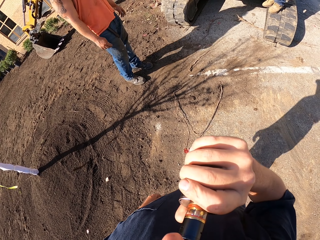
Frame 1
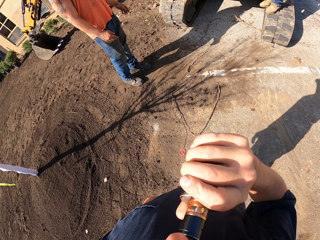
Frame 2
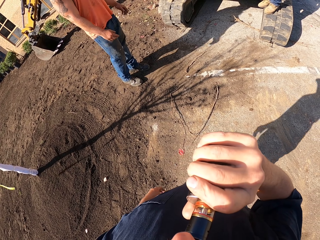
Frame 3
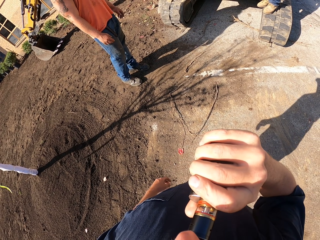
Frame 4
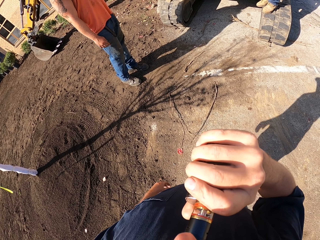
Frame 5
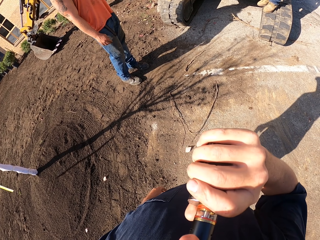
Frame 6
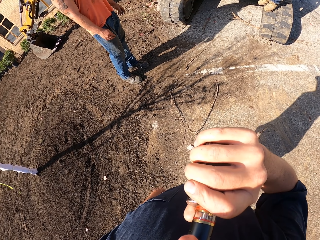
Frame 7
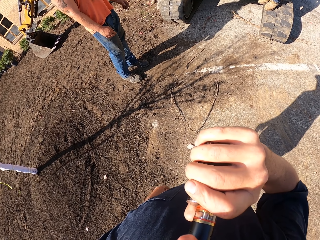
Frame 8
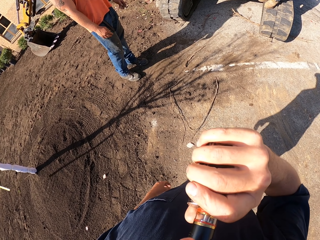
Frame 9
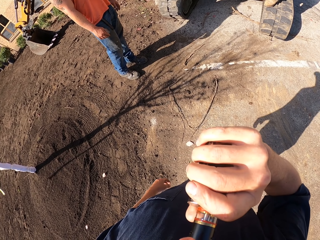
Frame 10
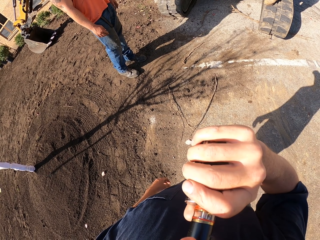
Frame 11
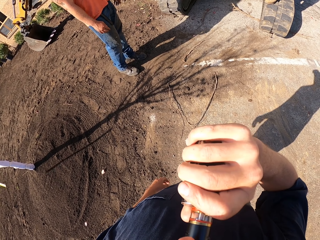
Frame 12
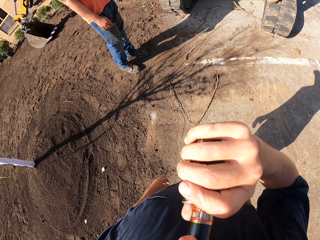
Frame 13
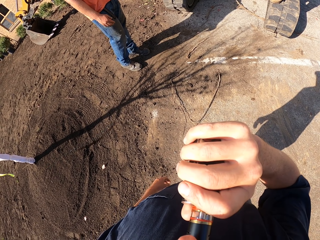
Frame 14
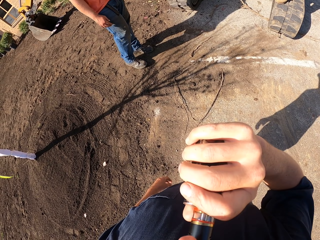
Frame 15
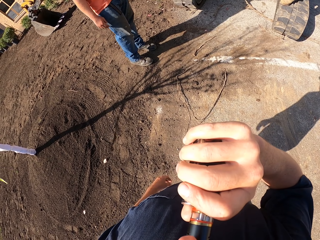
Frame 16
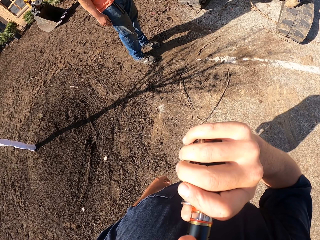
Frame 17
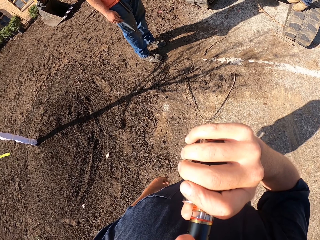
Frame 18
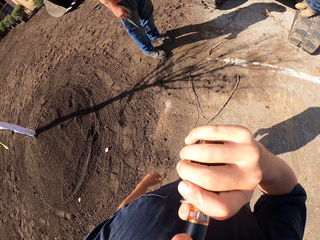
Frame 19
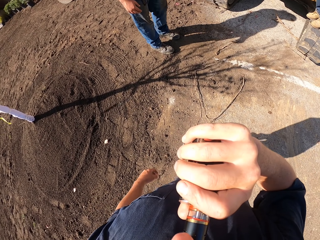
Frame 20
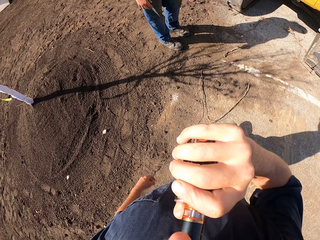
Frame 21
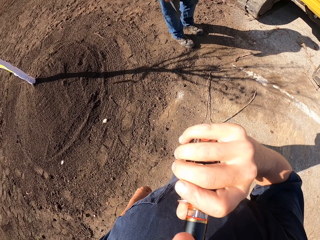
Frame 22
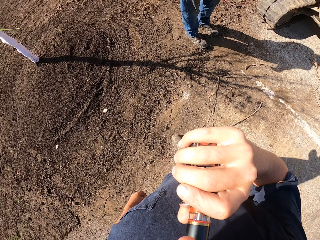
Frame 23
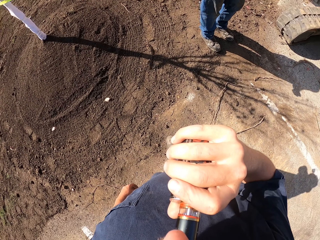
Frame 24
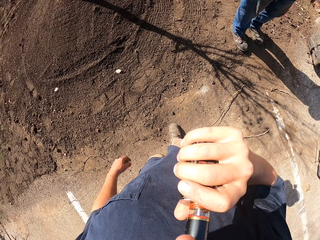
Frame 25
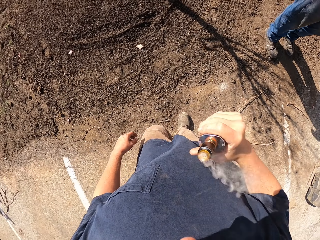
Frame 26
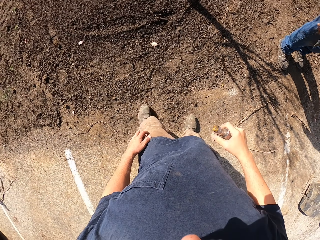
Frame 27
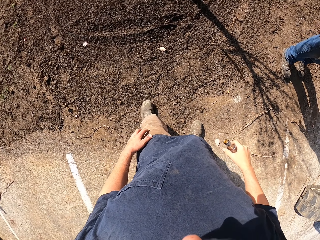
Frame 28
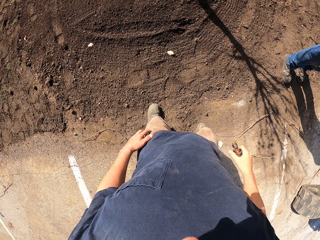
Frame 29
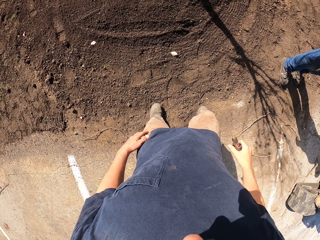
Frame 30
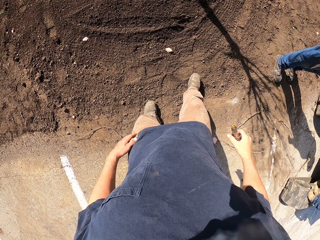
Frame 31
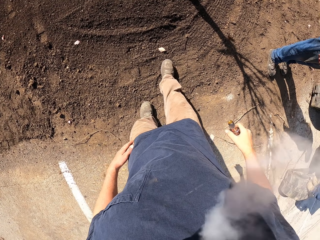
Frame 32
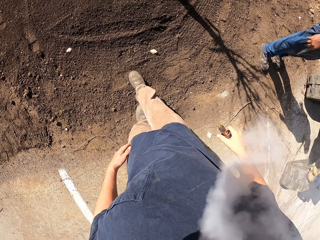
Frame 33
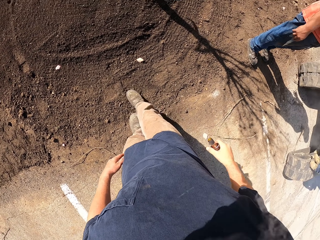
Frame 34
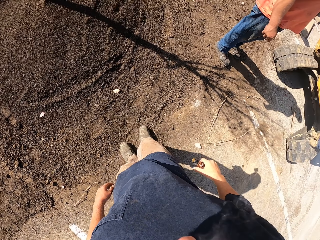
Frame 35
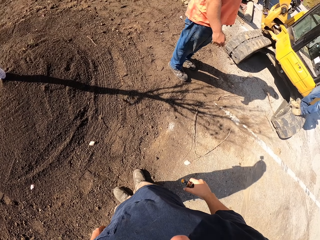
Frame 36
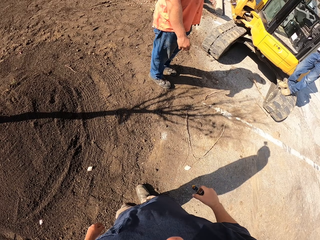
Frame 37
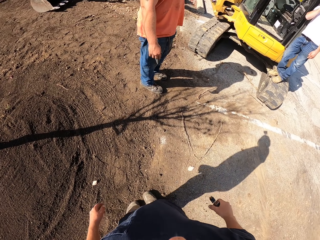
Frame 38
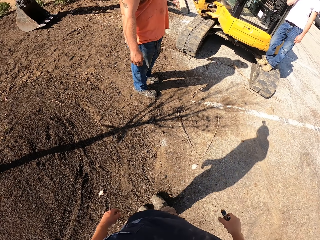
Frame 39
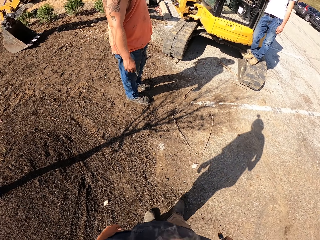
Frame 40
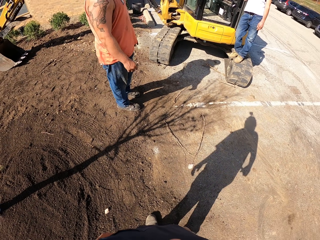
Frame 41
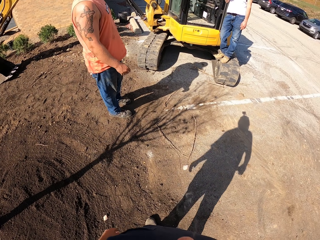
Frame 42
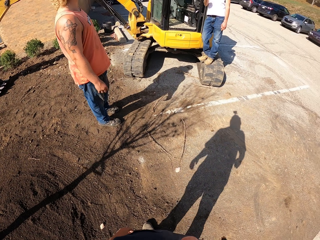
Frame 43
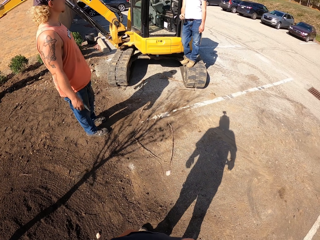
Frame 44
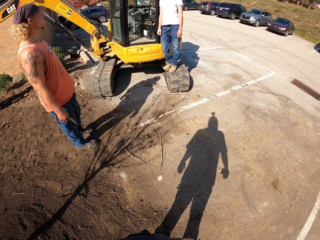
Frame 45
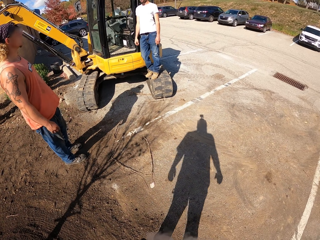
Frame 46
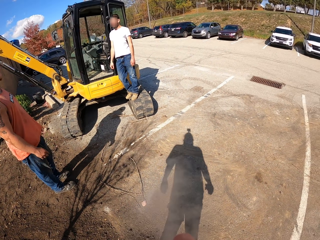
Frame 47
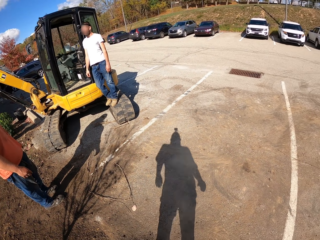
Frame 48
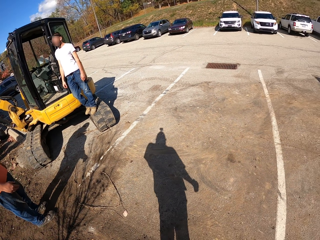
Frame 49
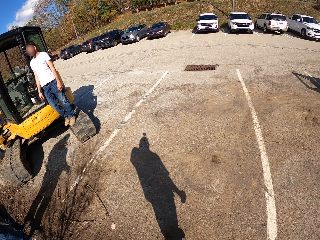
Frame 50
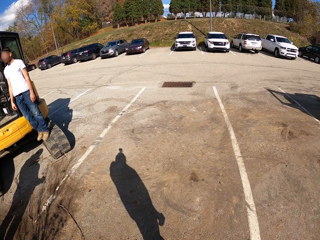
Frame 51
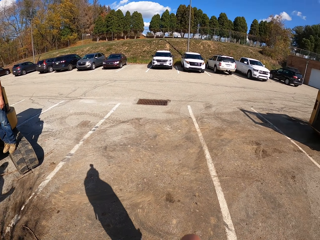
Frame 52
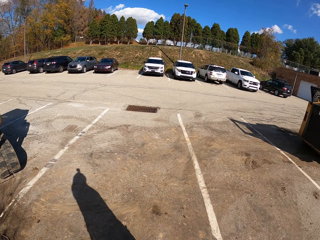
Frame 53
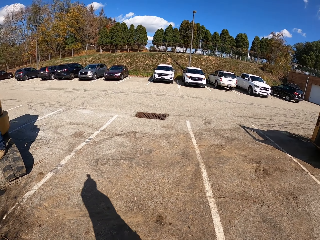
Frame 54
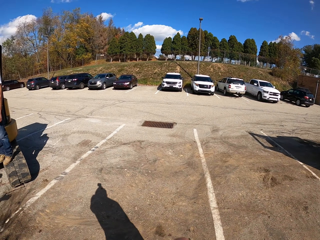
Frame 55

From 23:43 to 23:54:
The camera wearer smokes a shisha pen. They walk on the parking lot. They look around the parking lot.

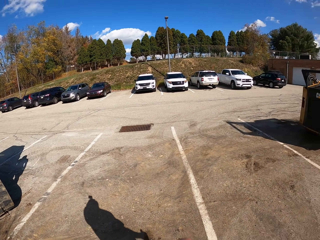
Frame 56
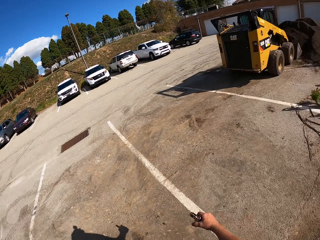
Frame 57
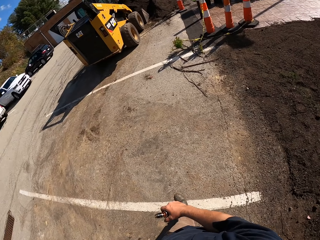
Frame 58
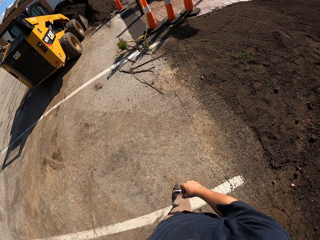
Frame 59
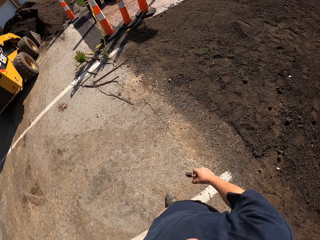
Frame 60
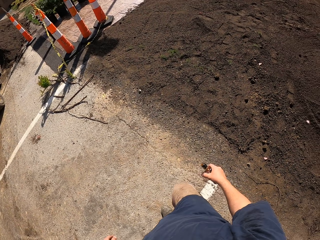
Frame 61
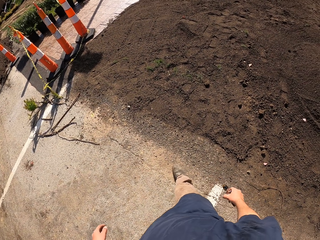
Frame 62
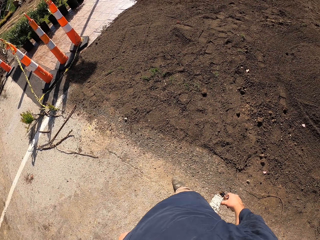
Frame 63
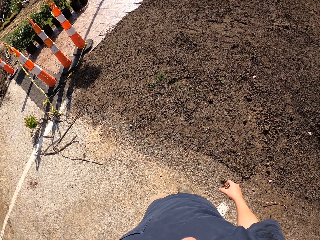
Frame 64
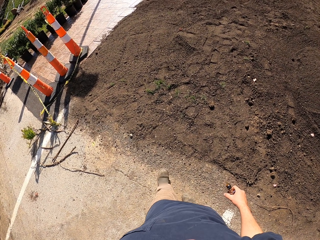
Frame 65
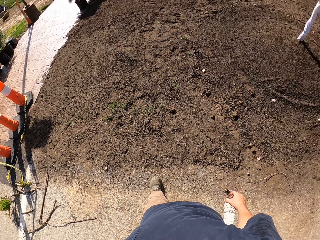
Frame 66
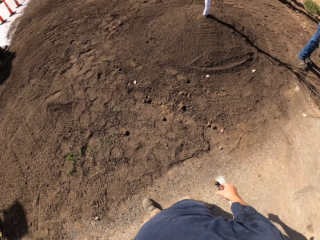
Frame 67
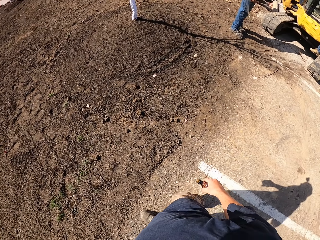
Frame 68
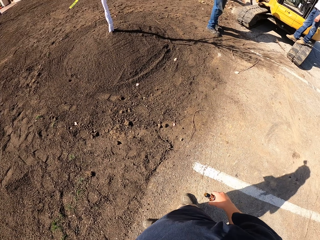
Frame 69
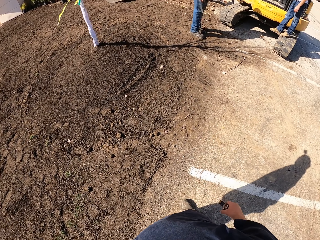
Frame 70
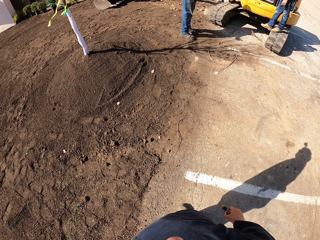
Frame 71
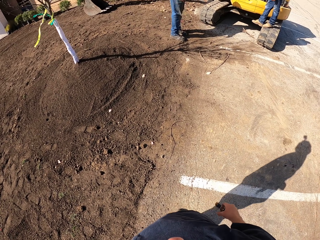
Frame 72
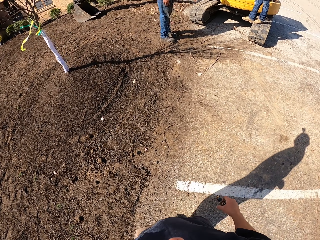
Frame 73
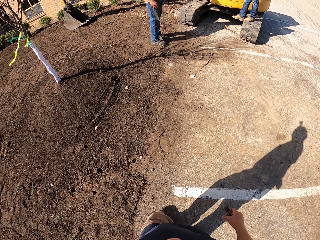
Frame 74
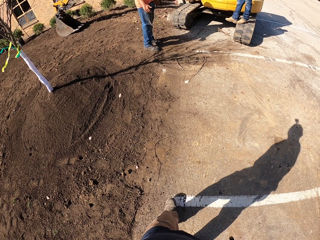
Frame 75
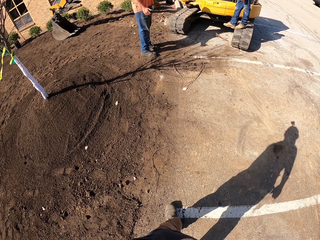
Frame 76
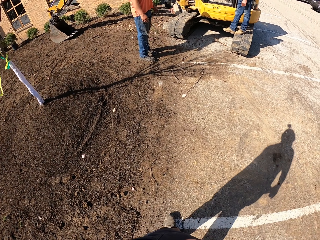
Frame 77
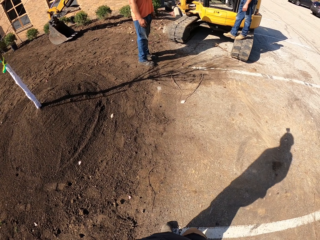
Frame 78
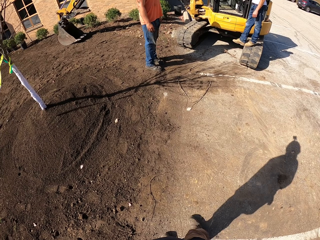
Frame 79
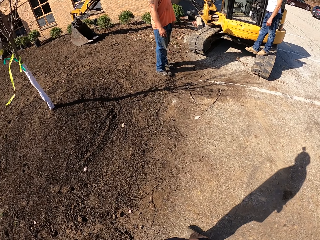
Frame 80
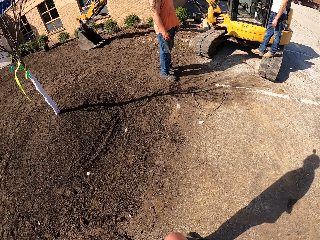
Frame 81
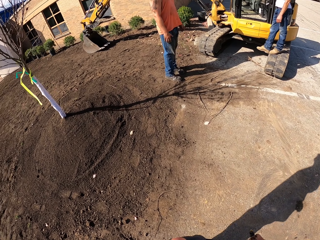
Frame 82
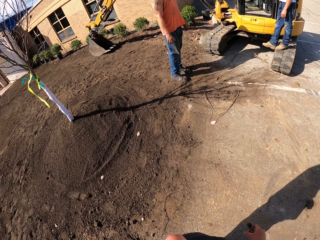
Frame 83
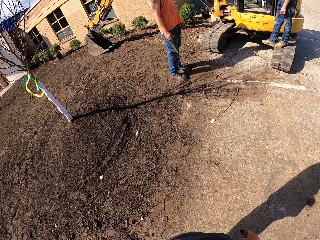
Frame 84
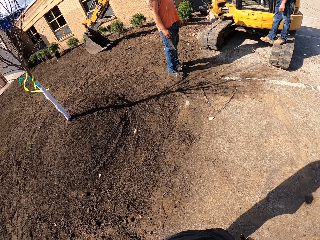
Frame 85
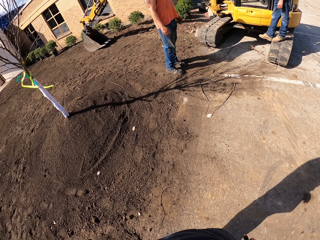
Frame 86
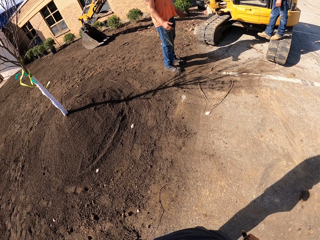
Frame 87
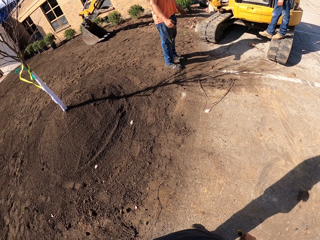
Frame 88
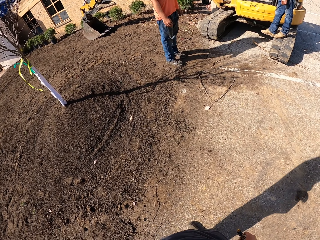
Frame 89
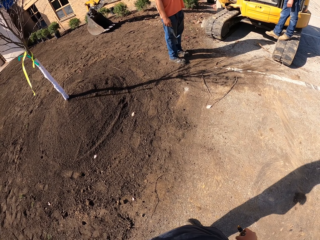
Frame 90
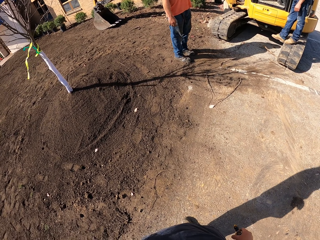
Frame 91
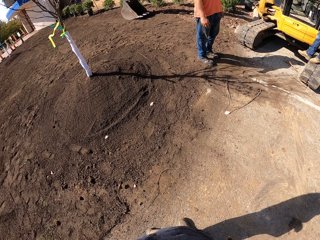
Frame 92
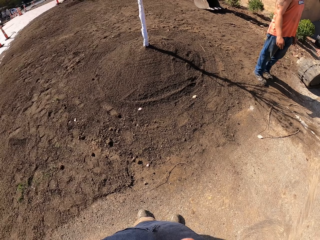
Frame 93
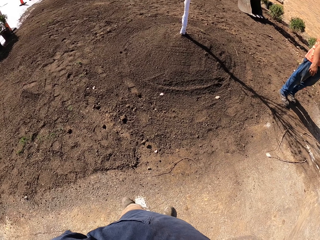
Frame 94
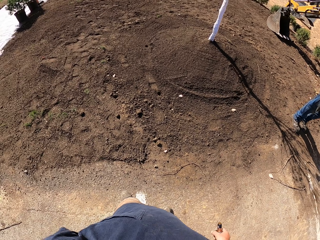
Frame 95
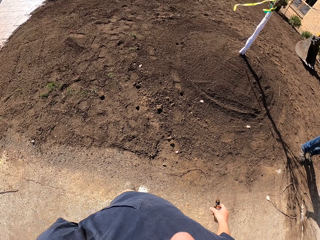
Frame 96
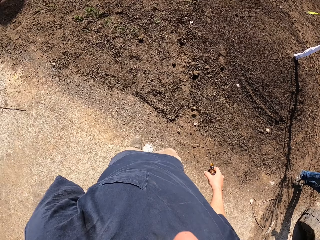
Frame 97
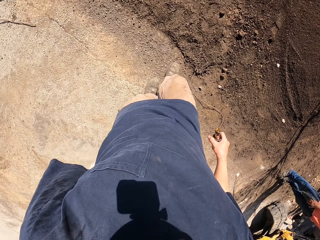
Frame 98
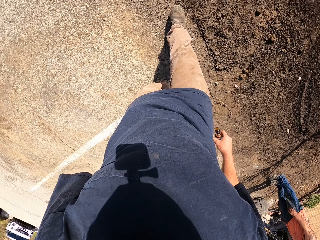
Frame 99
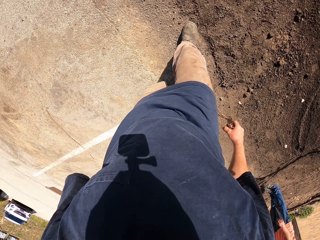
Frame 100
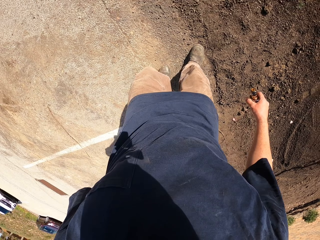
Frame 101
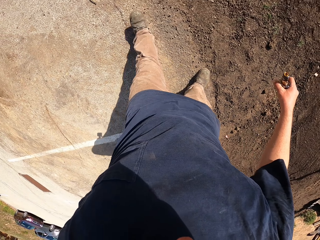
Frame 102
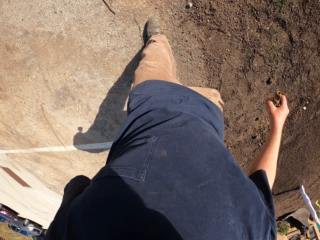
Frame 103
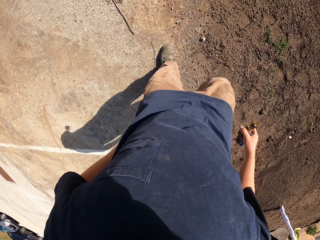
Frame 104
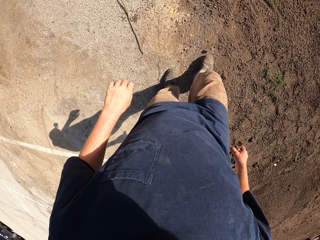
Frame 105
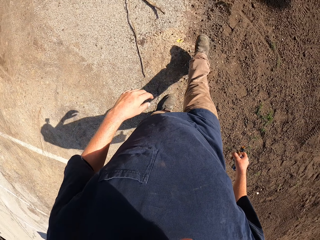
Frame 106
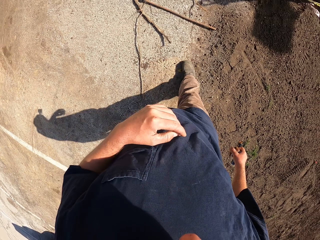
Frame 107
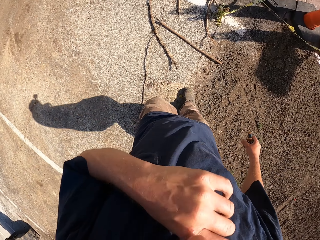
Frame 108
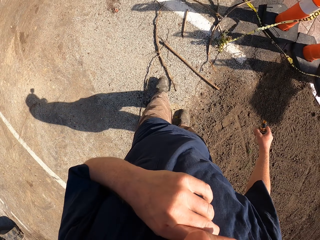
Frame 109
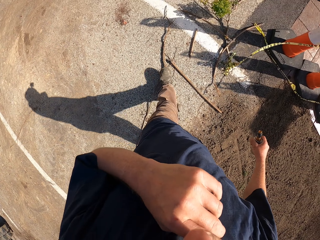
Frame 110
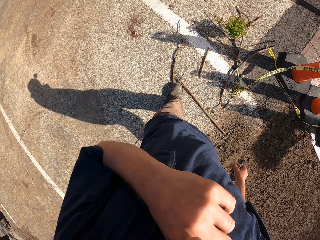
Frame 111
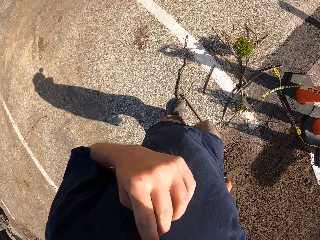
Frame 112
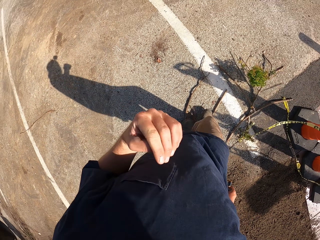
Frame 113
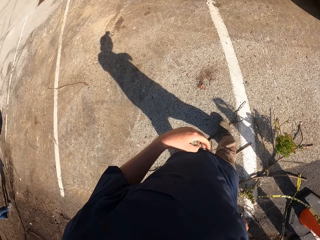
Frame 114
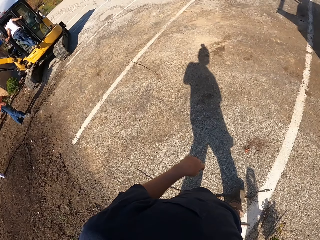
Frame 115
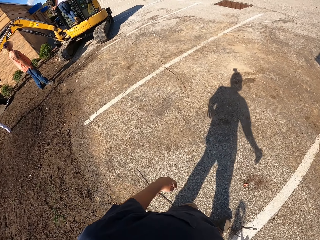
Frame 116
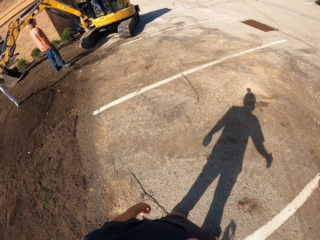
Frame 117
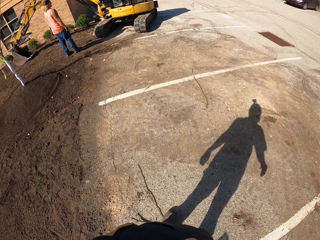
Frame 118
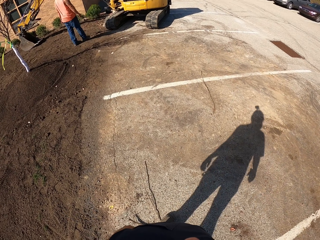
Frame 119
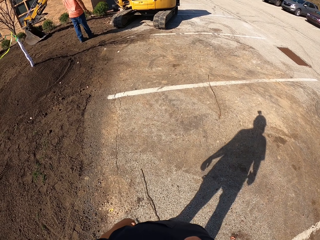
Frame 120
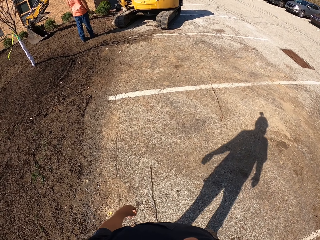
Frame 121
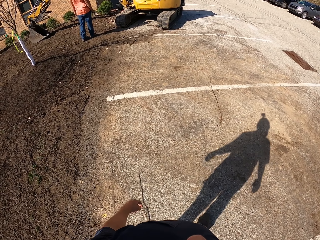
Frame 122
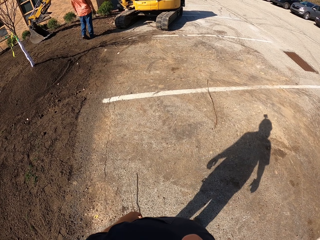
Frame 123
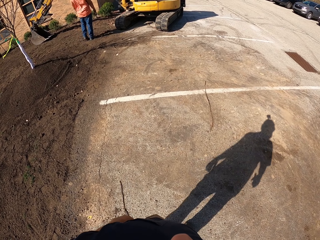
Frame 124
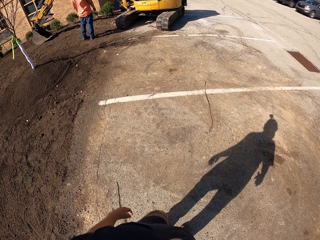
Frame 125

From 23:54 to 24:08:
The camera wearer walks on the parking lot. He stares at a person and another person. He looks around the compound. He walks around the compound. He scratches his nose. He looks around the compound.
